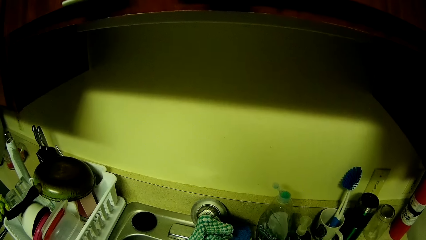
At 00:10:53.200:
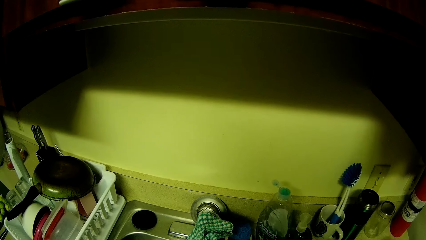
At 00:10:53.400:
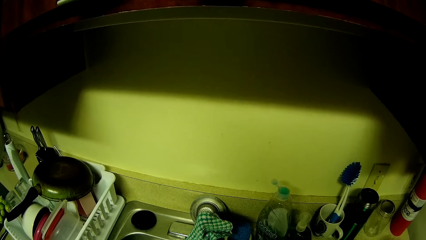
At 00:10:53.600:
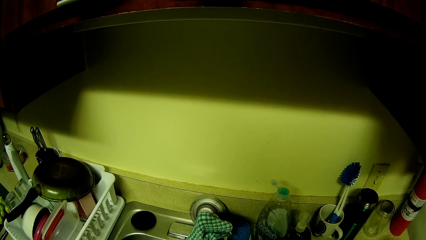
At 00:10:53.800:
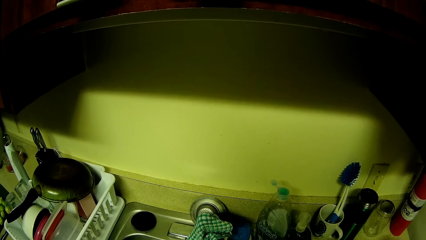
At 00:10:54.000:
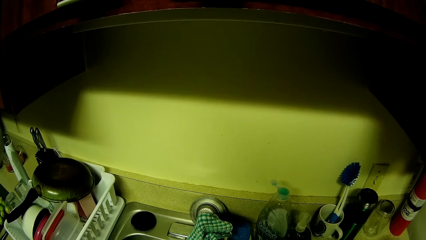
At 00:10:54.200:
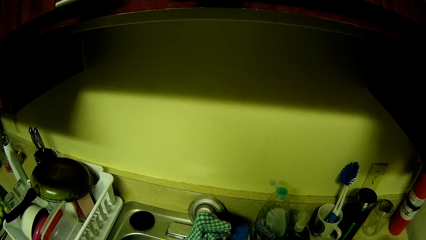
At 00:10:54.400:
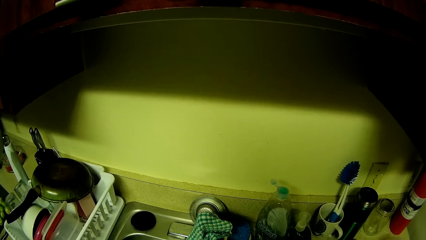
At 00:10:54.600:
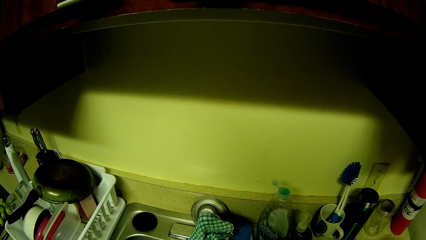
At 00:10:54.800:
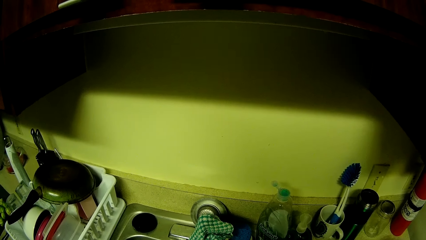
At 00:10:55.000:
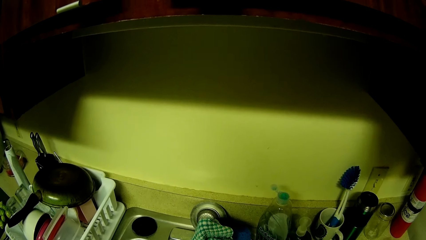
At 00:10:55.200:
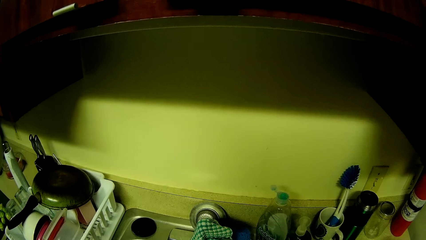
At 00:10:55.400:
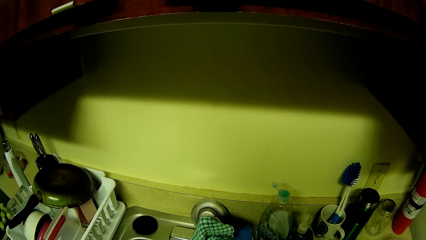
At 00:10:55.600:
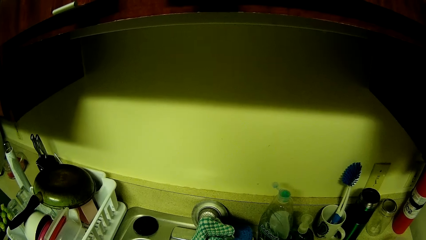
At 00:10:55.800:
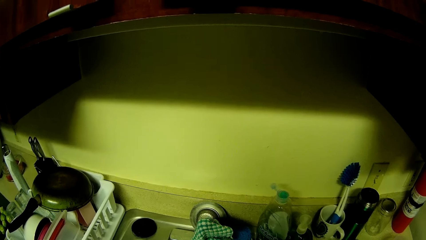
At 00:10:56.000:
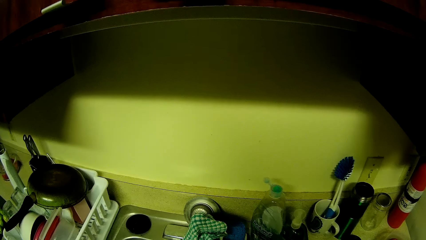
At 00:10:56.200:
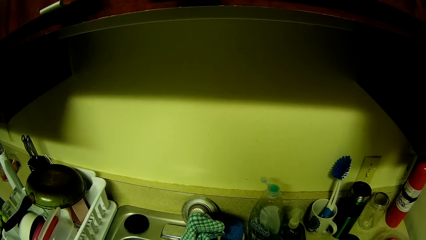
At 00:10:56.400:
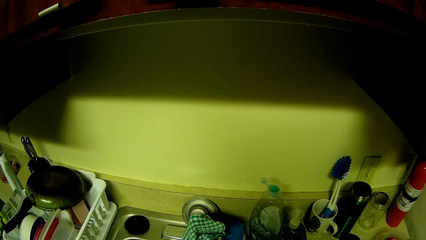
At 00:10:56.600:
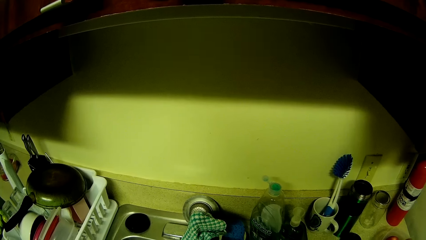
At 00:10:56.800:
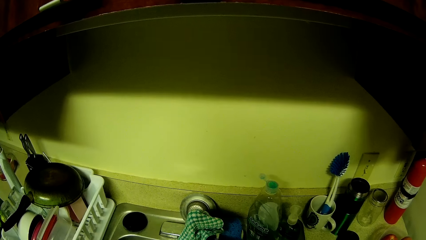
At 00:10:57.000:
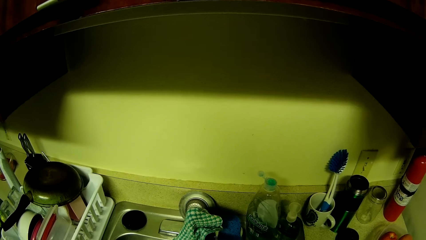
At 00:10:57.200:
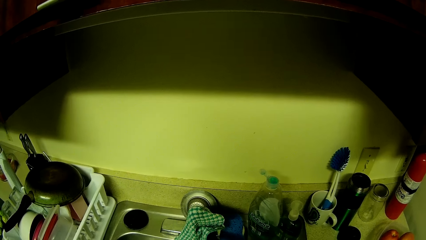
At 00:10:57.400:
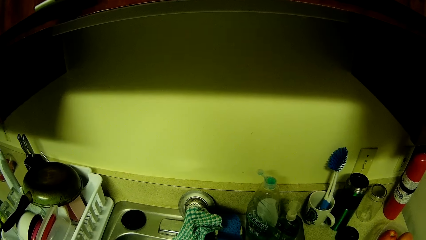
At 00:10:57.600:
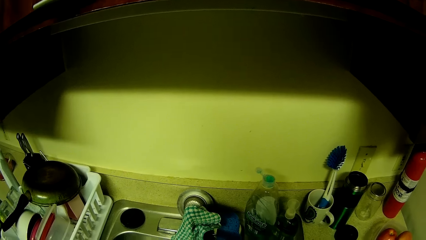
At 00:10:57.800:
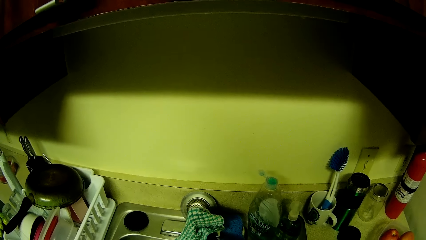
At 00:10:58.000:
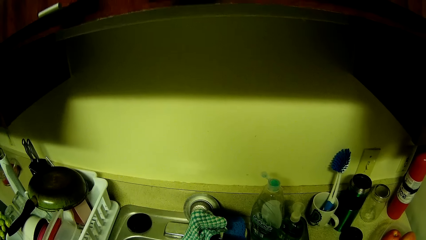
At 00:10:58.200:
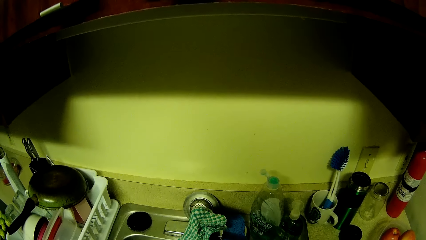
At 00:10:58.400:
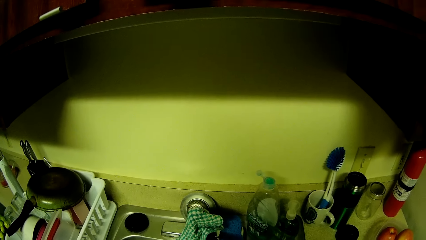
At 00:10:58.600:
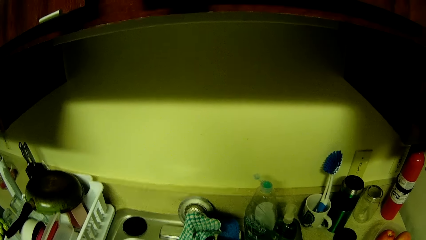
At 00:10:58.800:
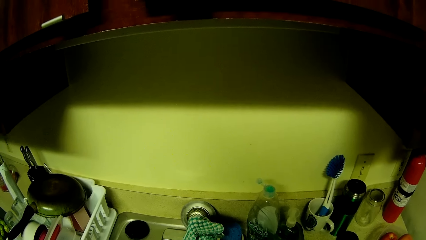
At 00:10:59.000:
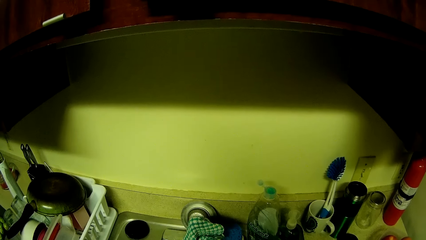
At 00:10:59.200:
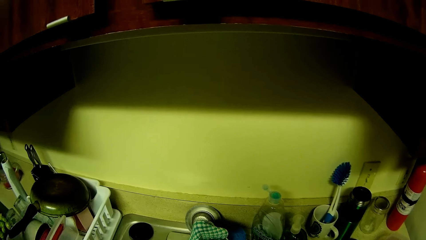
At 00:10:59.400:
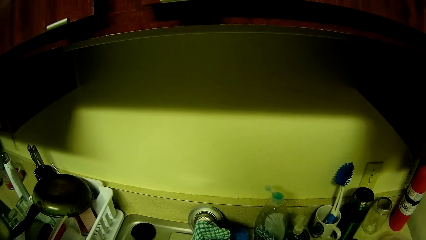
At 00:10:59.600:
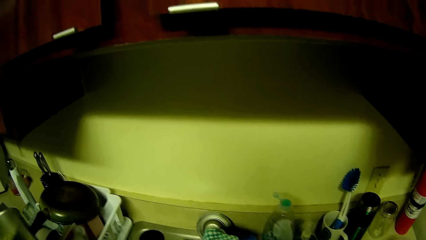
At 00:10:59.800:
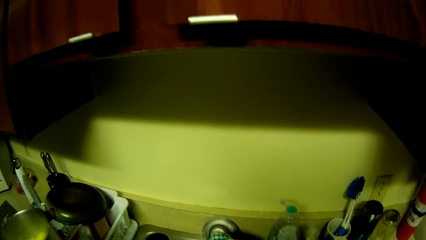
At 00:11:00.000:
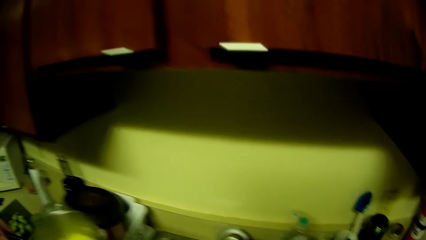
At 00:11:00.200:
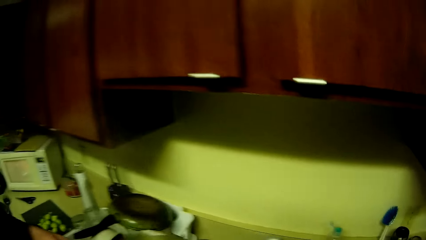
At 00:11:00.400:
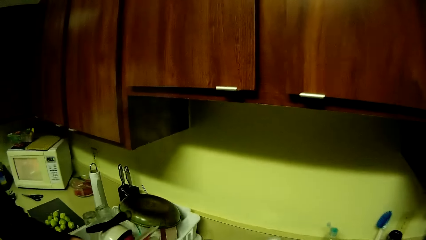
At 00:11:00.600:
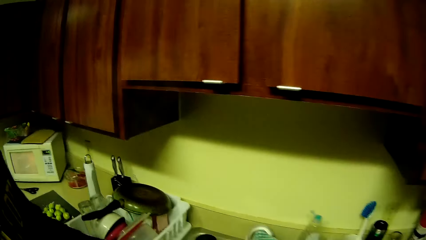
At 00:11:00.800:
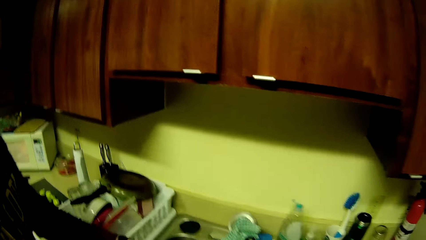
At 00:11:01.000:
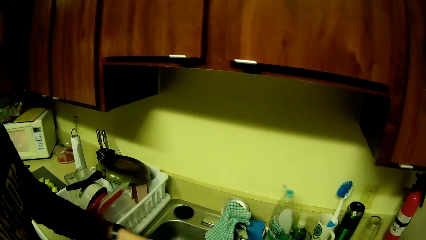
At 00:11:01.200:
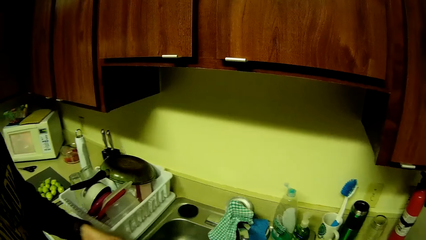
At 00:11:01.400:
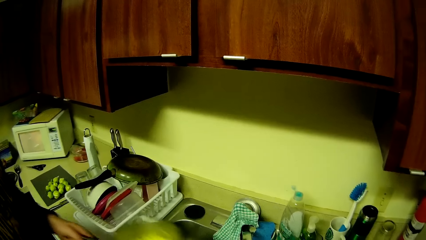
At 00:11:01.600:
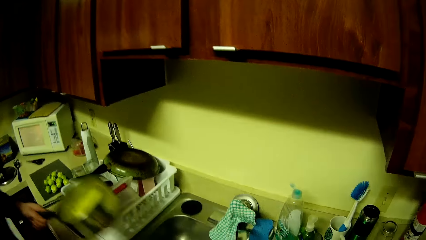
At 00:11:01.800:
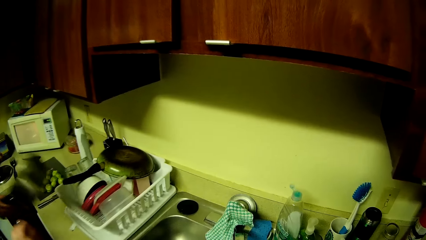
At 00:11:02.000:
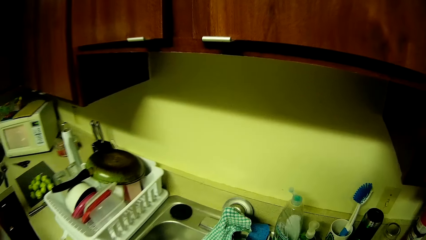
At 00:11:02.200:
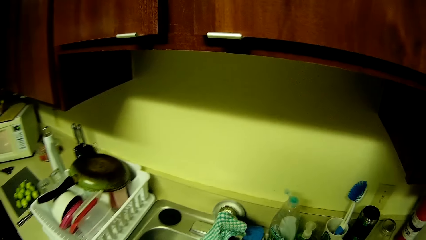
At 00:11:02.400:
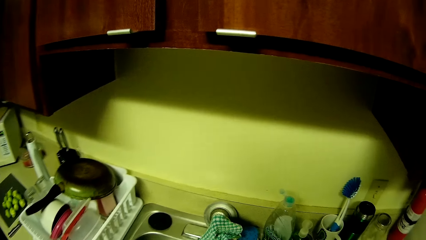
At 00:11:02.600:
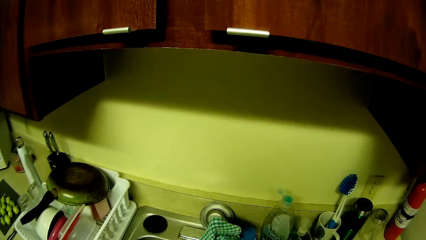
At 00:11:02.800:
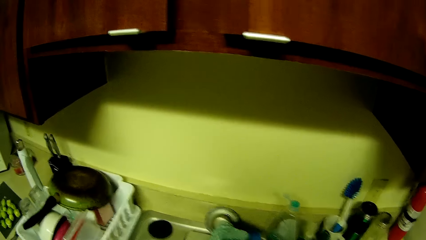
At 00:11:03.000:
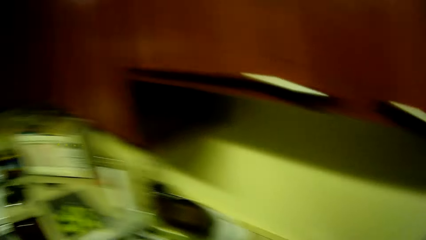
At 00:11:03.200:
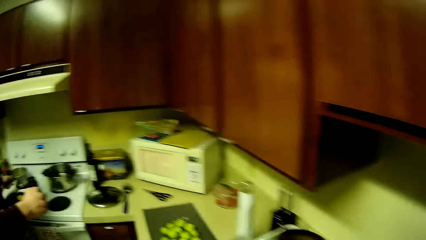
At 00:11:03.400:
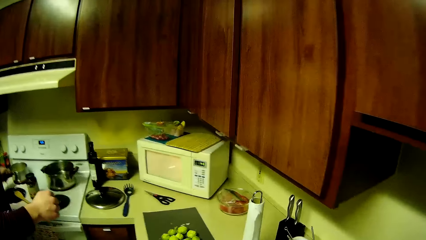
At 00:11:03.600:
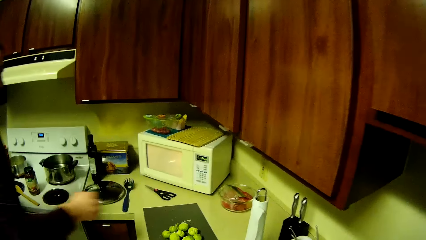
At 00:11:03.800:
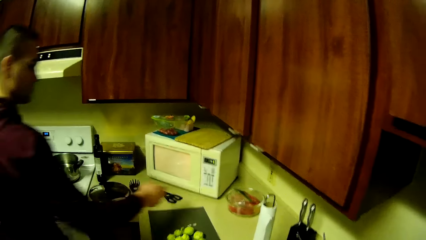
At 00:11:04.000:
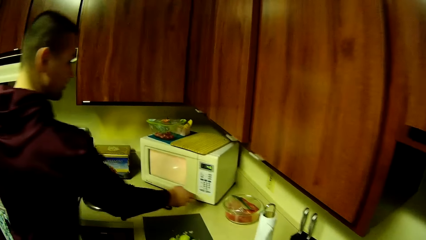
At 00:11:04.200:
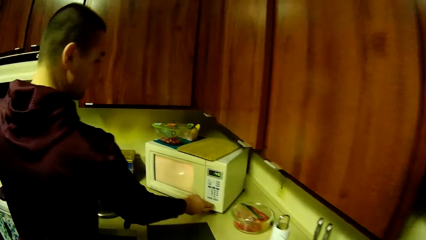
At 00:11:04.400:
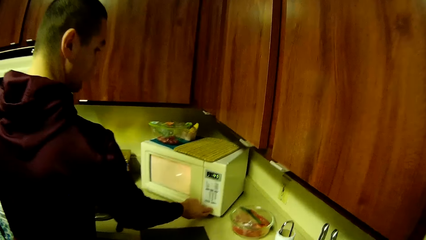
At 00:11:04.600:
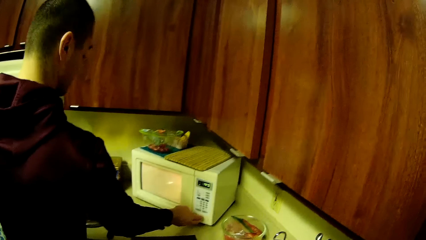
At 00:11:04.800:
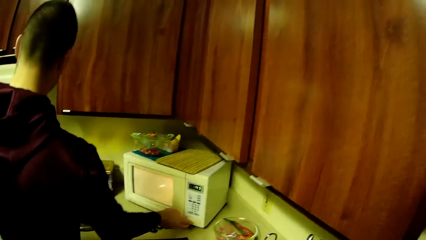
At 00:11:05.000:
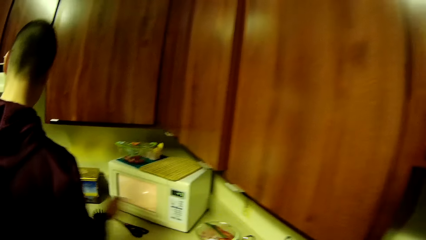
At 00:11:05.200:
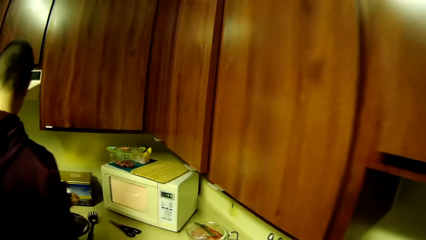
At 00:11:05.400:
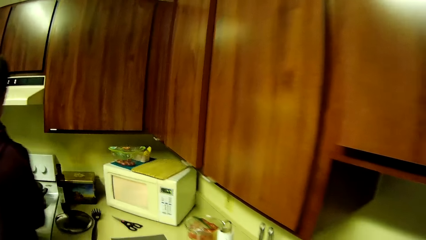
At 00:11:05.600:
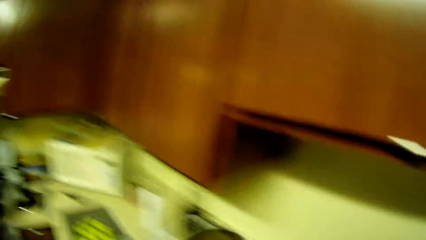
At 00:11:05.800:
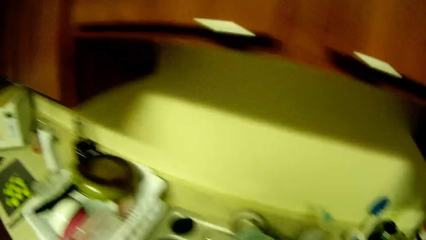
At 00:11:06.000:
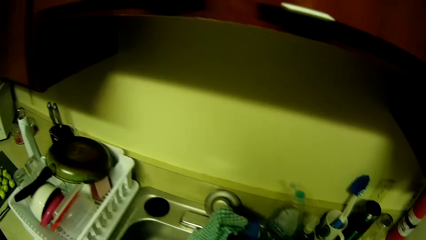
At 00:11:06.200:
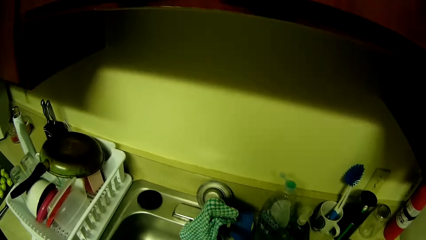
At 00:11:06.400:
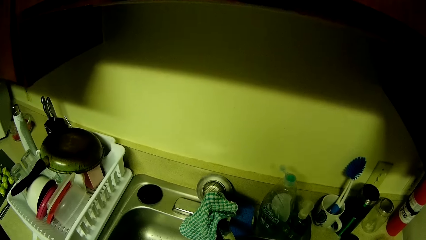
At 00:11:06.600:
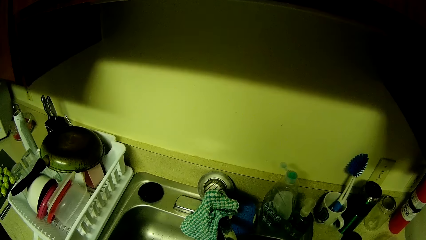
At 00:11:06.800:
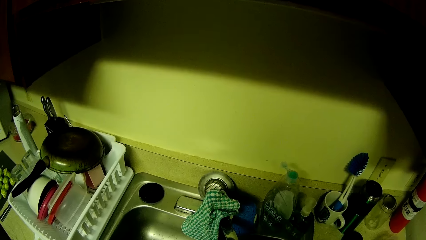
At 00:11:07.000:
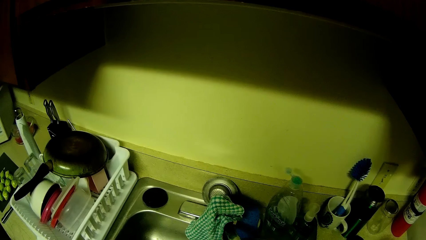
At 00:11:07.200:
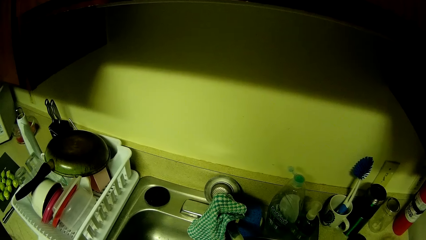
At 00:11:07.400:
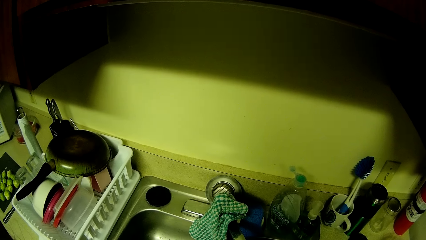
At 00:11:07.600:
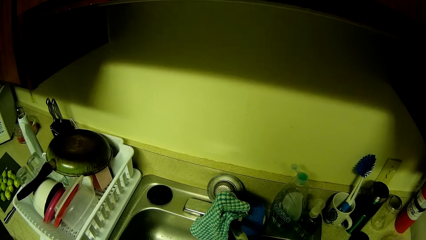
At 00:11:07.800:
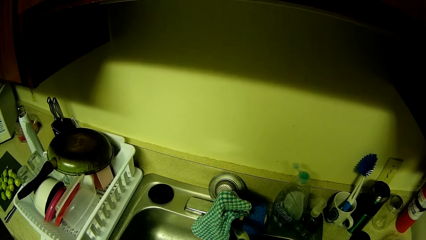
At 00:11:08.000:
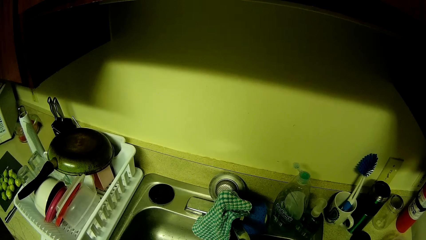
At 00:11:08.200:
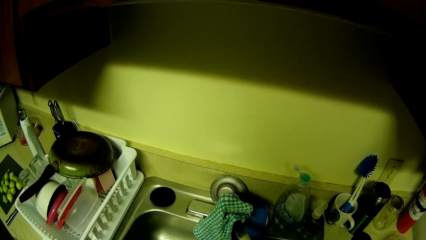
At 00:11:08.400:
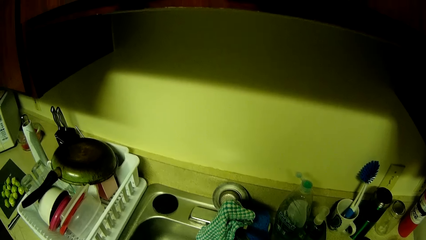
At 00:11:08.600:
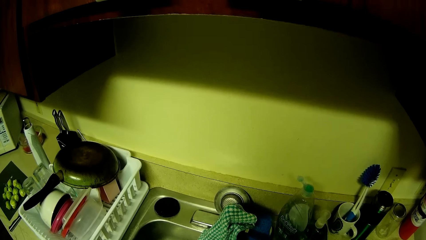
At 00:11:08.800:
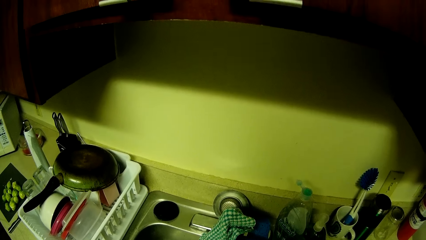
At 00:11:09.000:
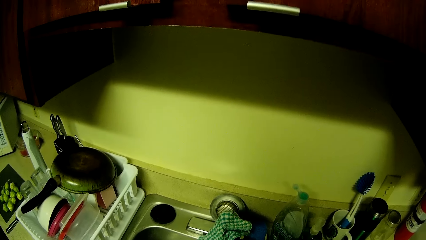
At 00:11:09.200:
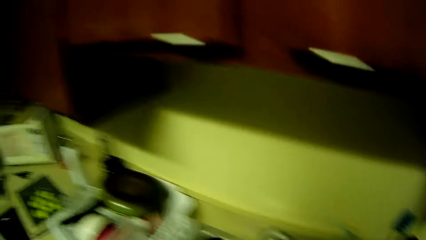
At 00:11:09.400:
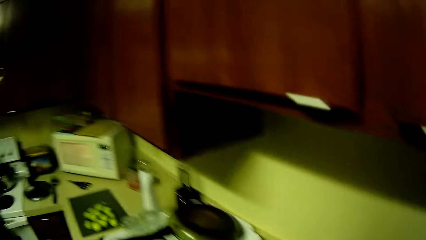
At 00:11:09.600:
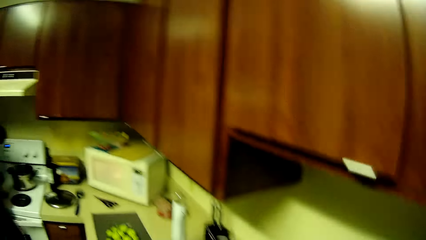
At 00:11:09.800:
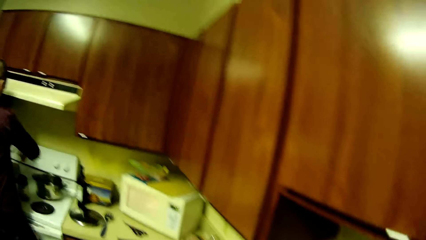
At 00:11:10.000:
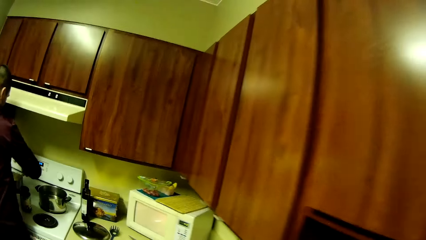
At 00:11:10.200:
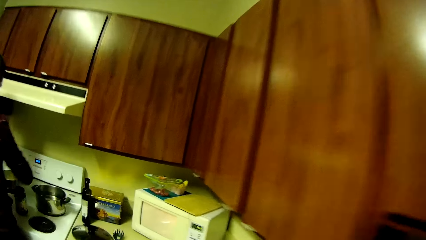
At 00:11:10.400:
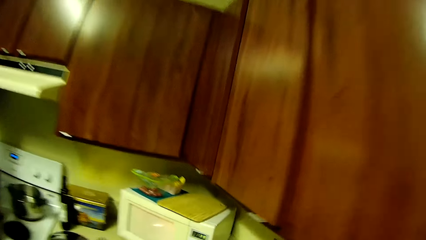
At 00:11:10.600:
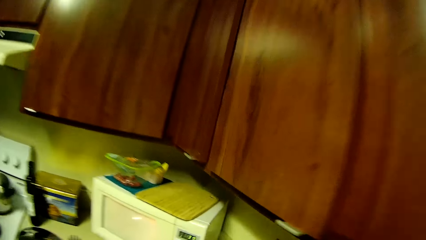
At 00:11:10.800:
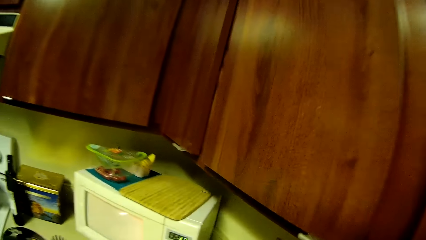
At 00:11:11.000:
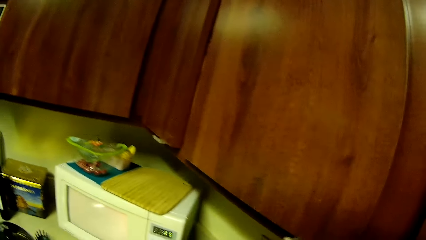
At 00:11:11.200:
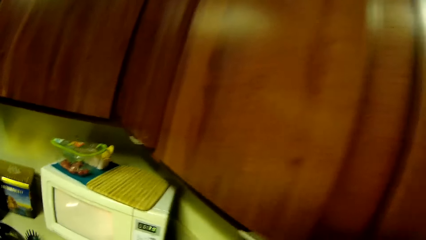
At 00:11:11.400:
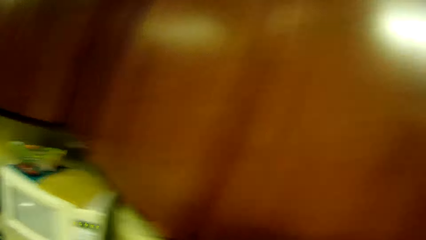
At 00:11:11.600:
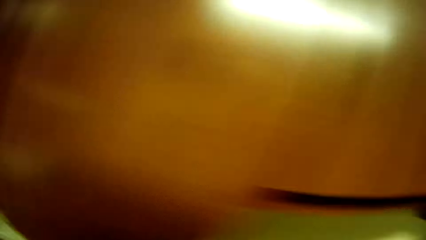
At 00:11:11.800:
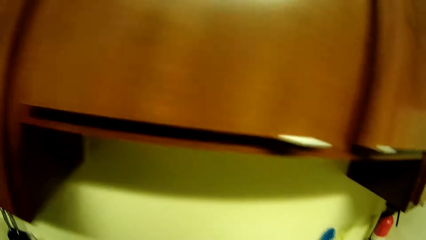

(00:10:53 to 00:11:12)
The camera wearer washes the fruit in the basin with both hands. They look at the utensils. A man places a pan in a basin with his right hand. The man holds a pot. The man presses the button on the oven. The camera wearer looks at the utensils.
